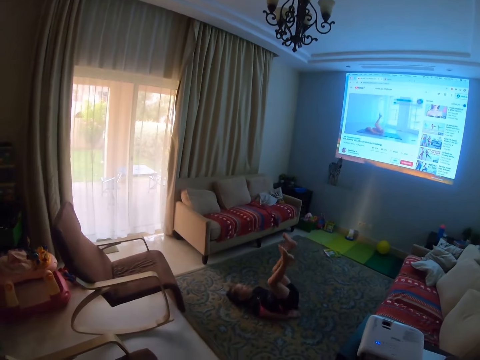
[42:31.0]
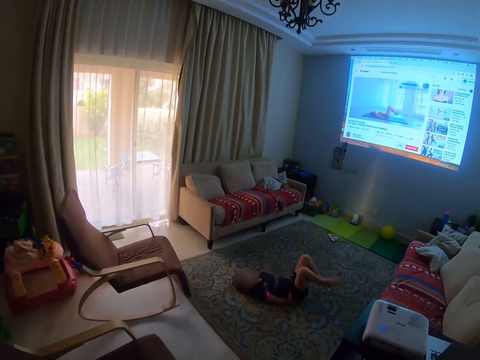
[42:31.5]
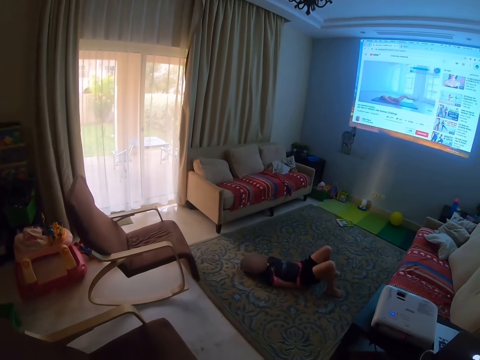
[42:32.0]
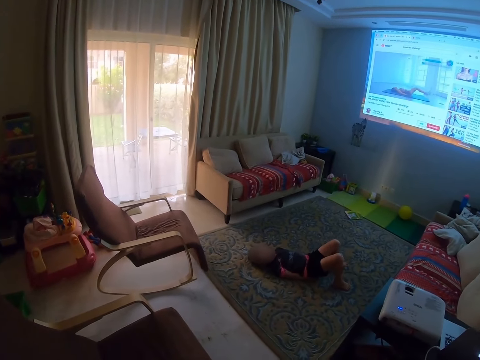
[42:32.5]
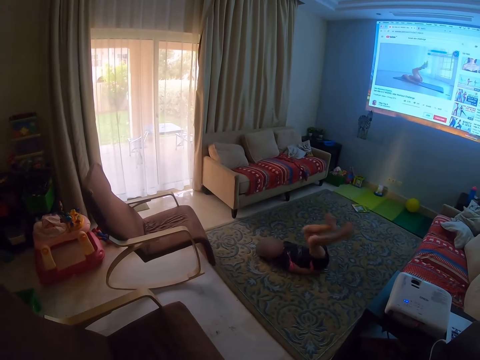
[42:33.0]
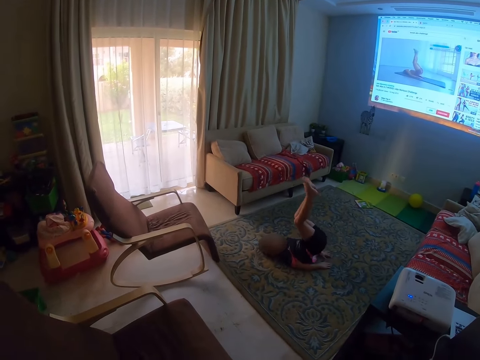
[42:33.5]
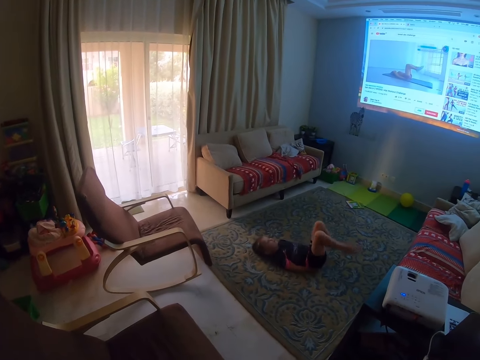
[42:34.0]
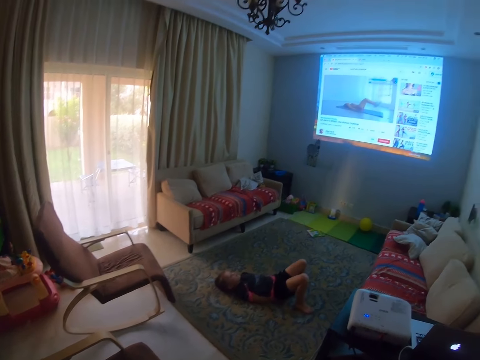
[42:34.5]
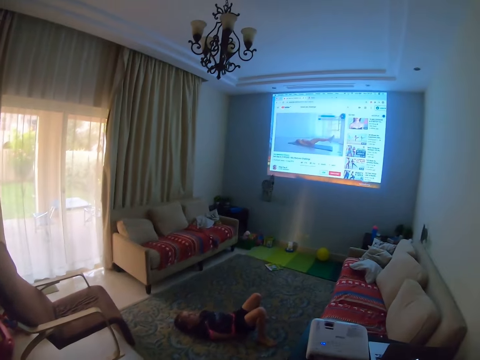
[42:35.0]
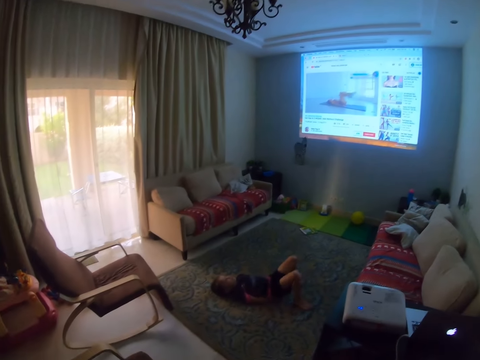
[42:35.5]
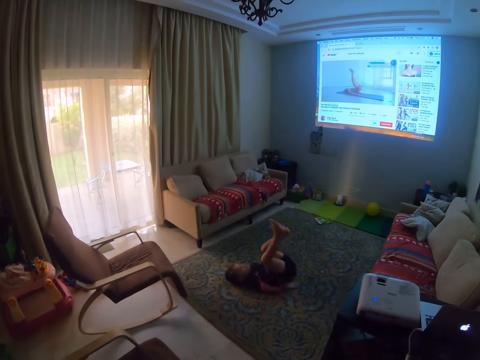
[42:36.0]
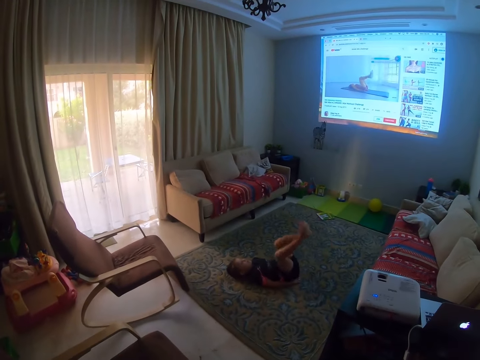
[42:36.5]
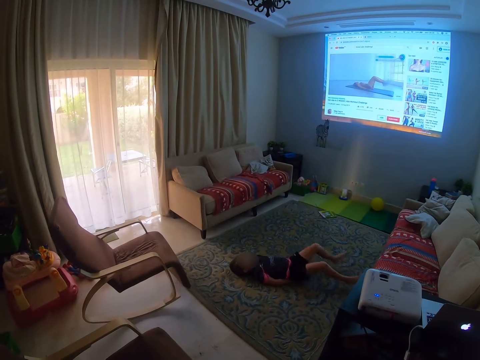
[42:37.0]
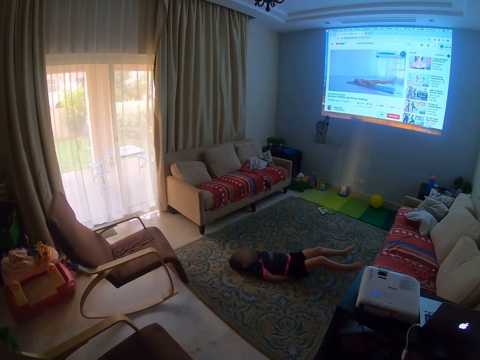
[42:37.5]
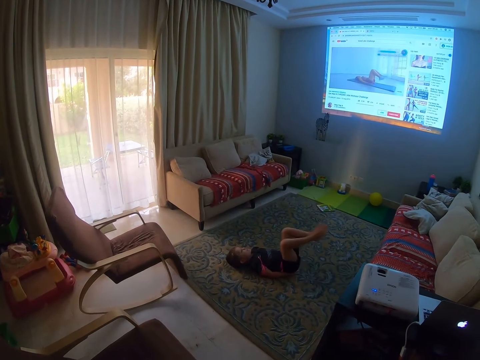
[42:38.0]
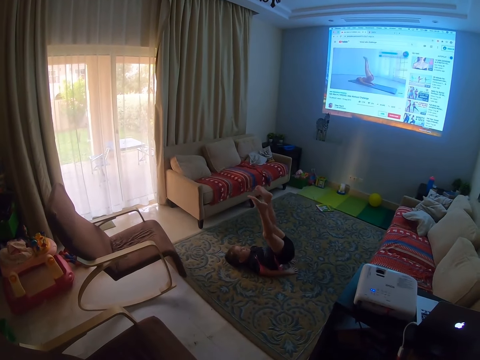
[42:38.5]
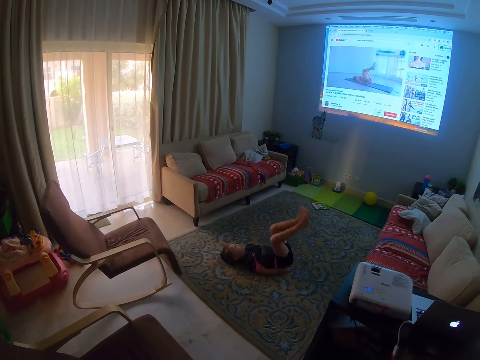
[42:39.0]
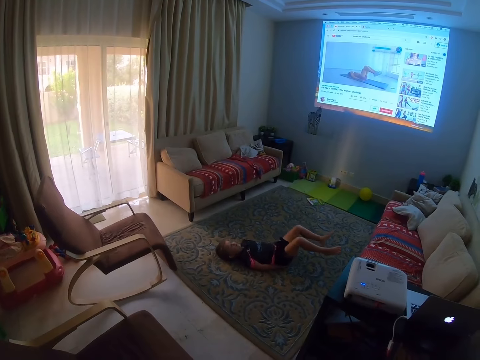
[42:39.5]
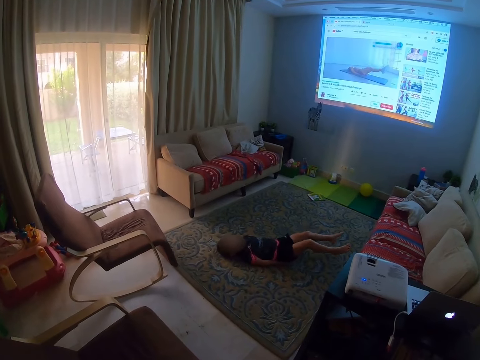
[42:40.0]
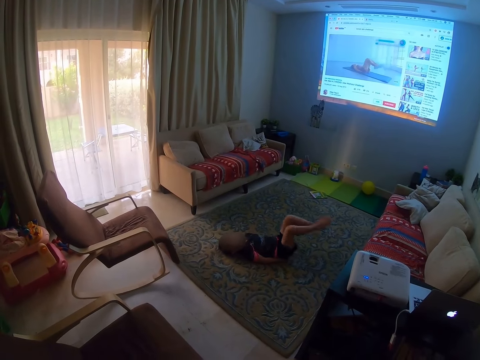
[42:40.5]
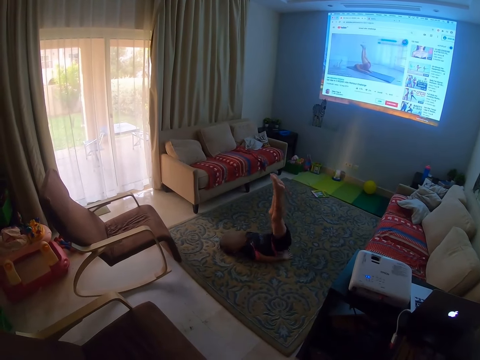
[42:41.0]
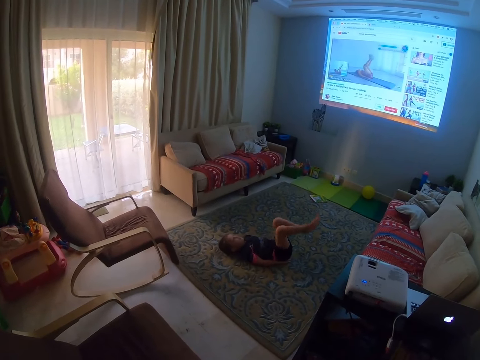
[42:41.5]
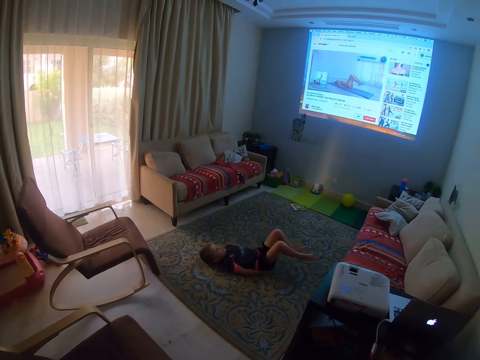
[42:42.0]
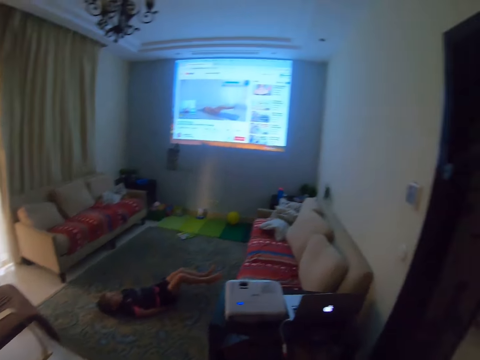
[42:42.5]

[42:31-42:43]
The boy exercises on the floor. The boy exercises on the floor again.

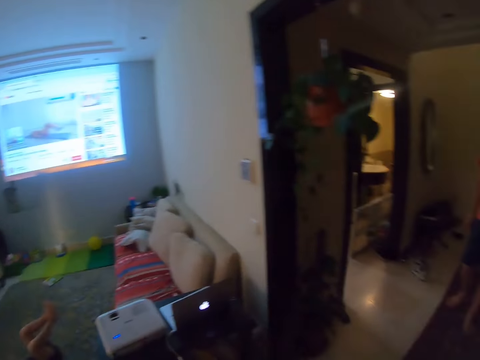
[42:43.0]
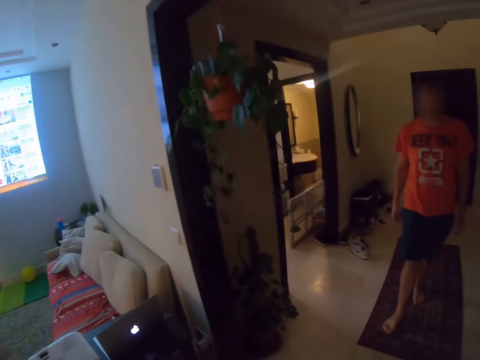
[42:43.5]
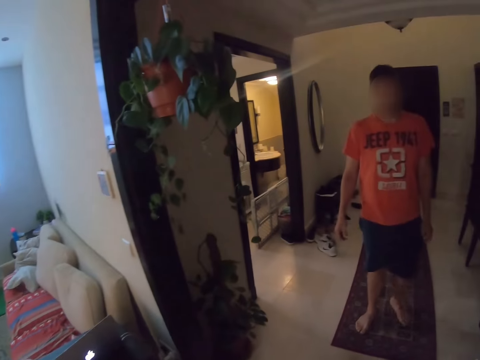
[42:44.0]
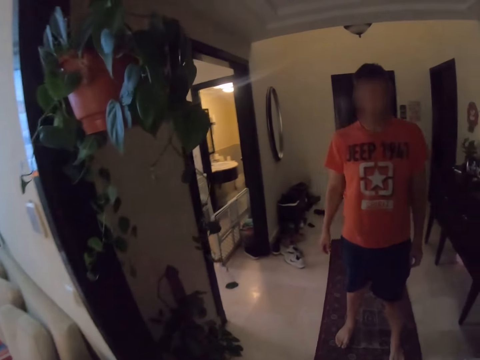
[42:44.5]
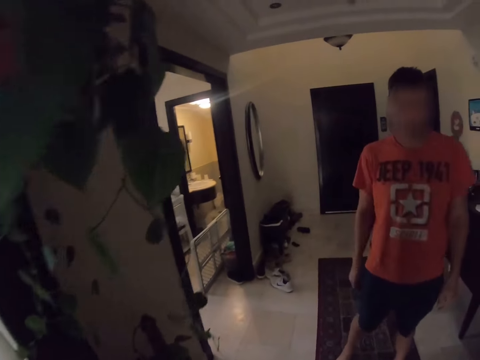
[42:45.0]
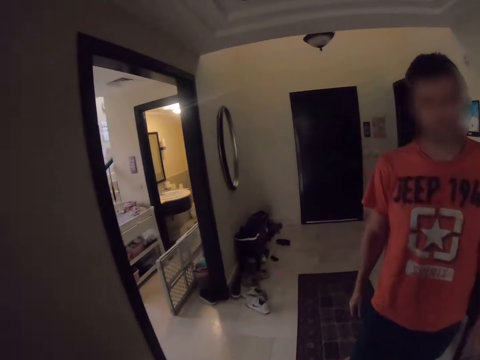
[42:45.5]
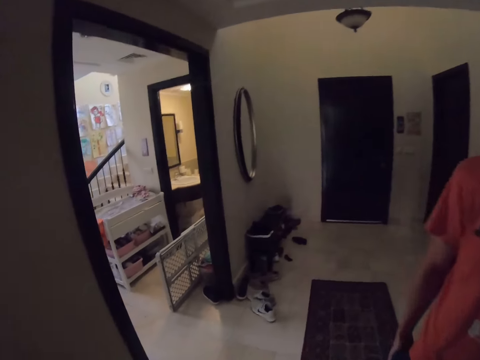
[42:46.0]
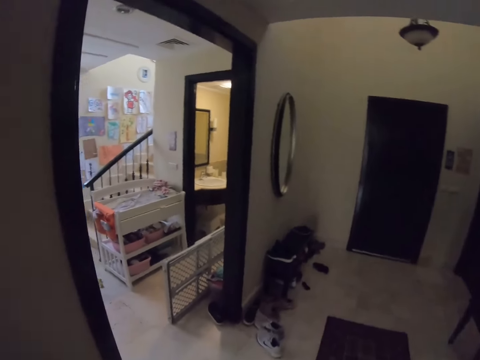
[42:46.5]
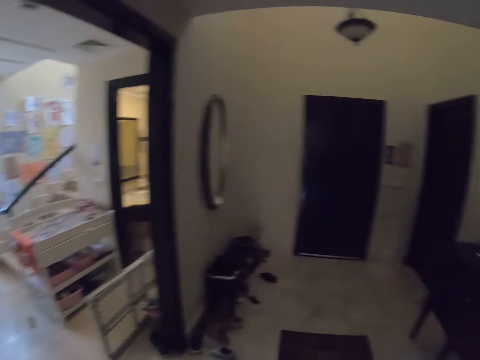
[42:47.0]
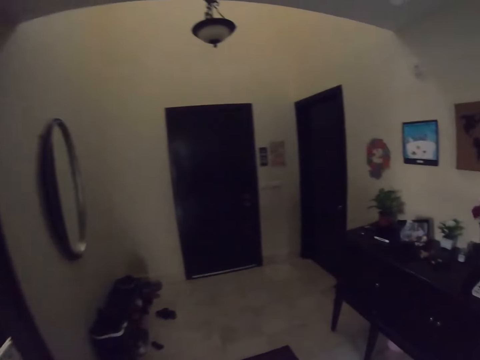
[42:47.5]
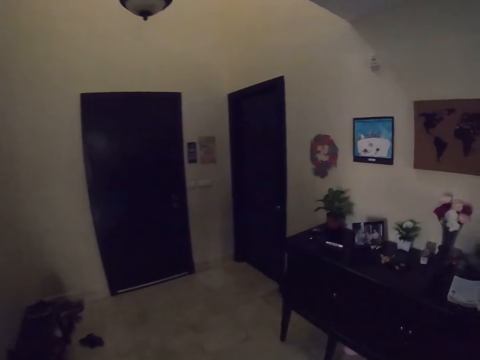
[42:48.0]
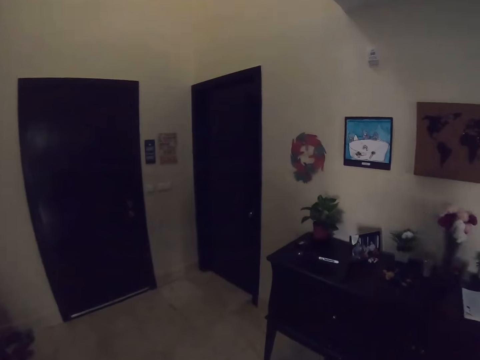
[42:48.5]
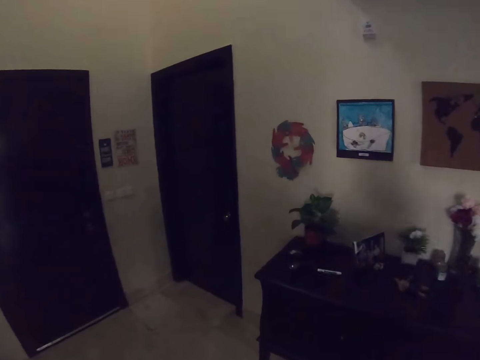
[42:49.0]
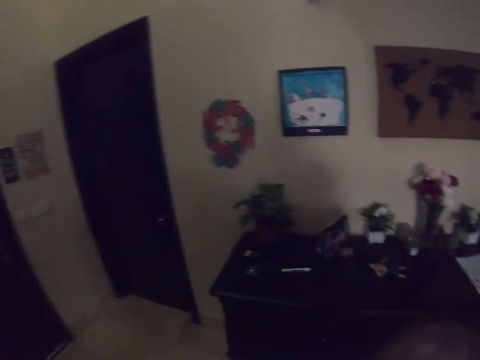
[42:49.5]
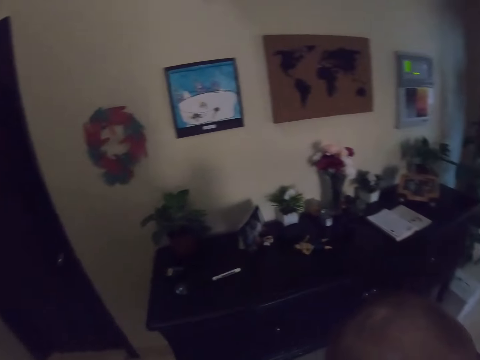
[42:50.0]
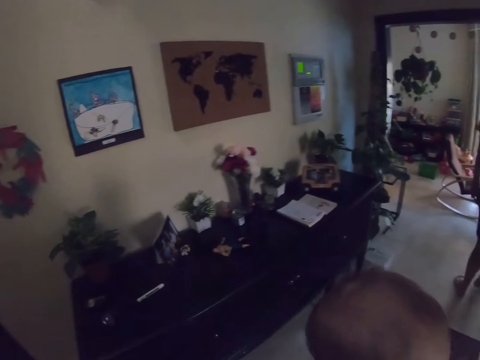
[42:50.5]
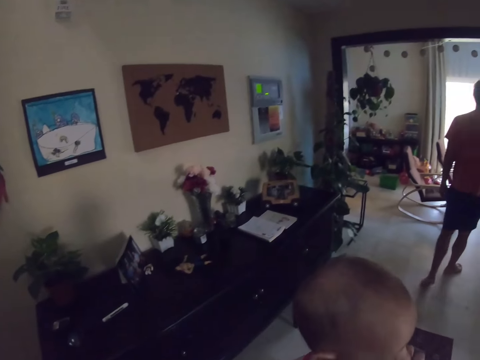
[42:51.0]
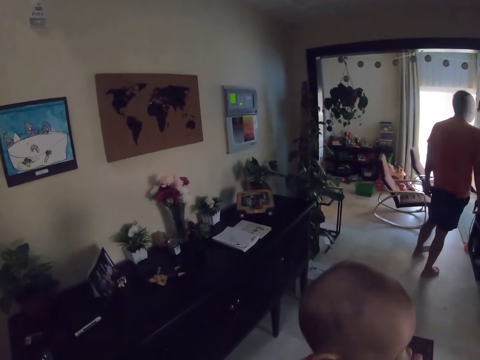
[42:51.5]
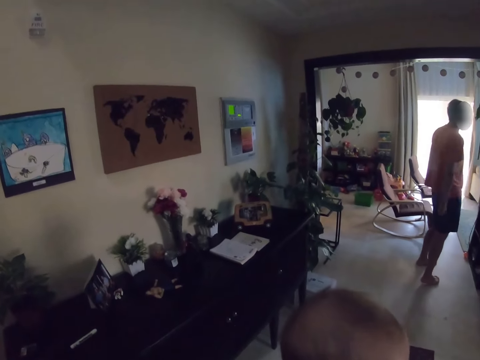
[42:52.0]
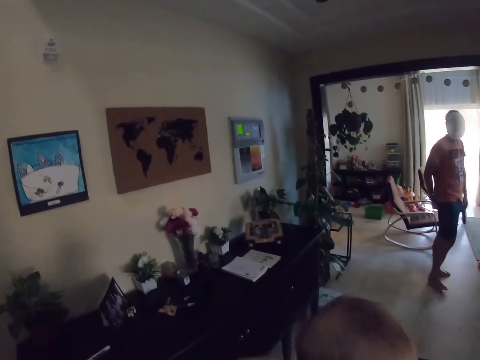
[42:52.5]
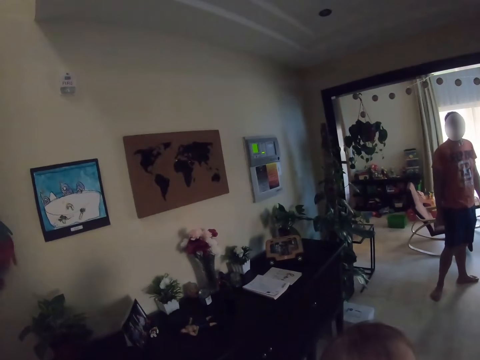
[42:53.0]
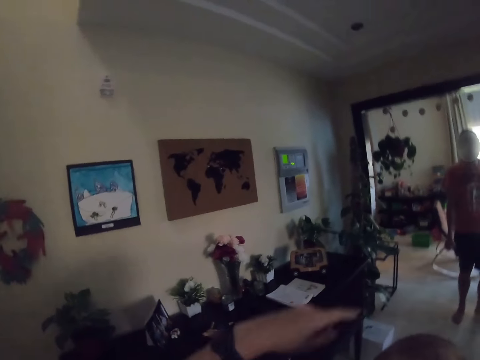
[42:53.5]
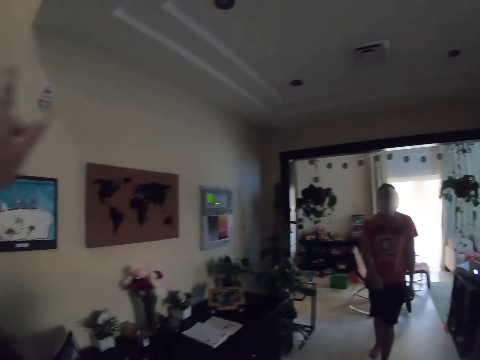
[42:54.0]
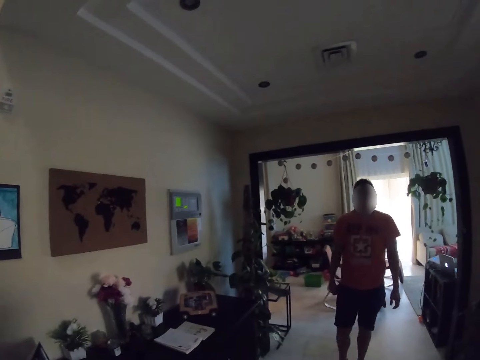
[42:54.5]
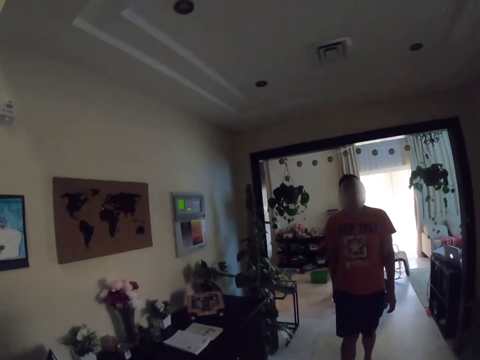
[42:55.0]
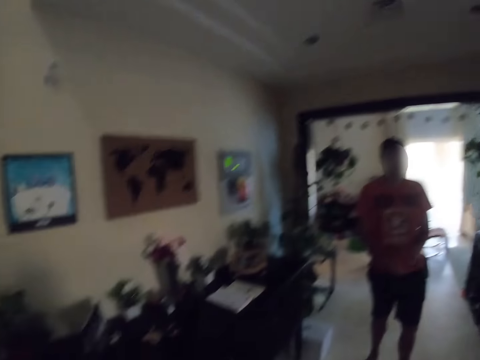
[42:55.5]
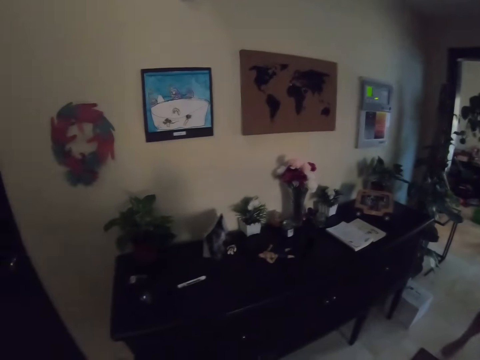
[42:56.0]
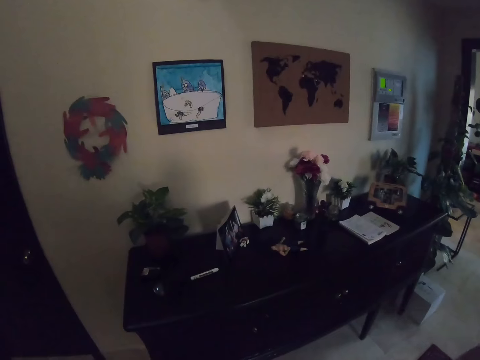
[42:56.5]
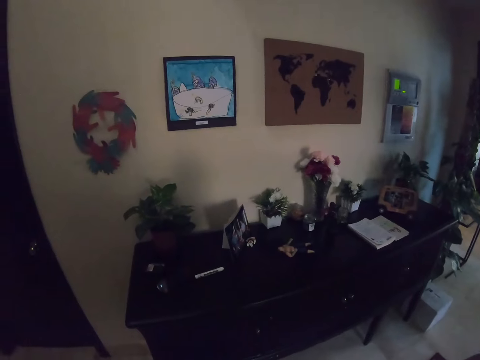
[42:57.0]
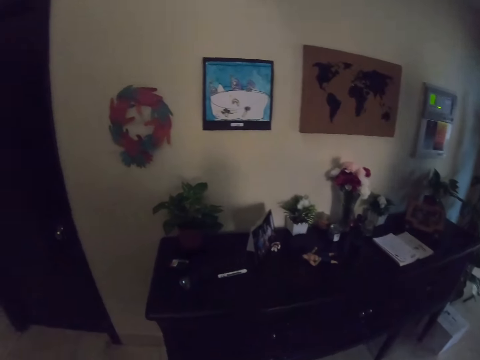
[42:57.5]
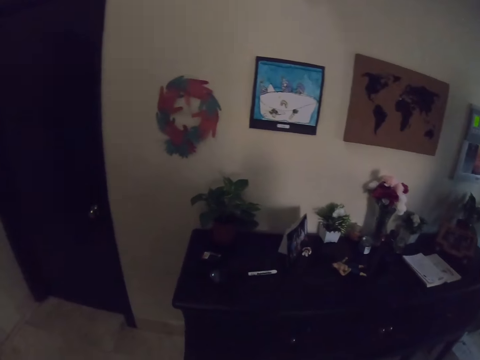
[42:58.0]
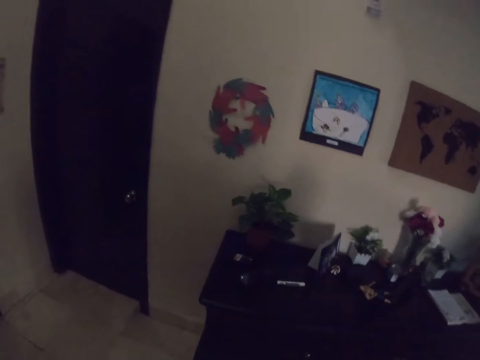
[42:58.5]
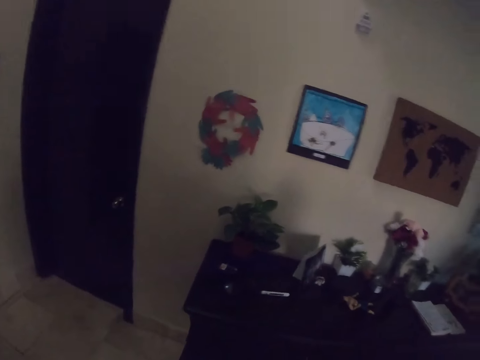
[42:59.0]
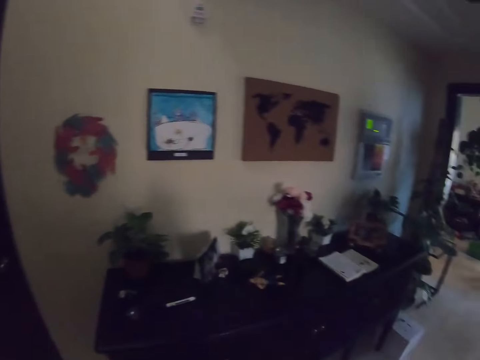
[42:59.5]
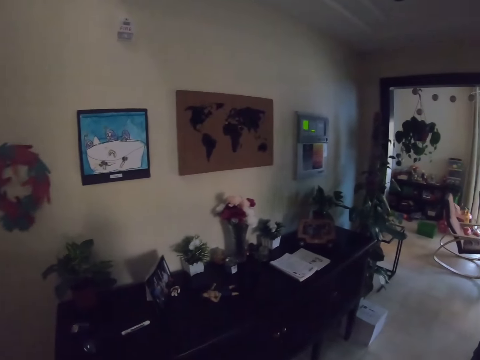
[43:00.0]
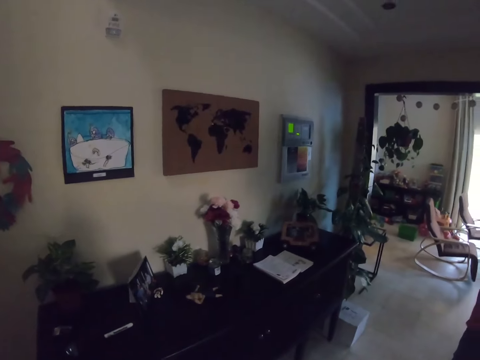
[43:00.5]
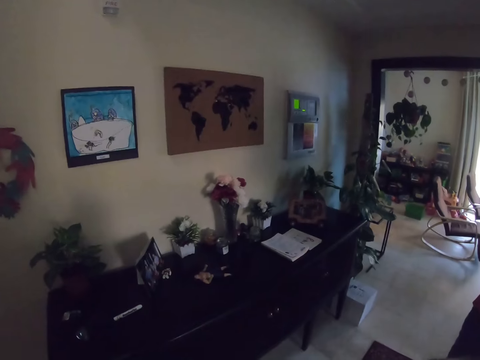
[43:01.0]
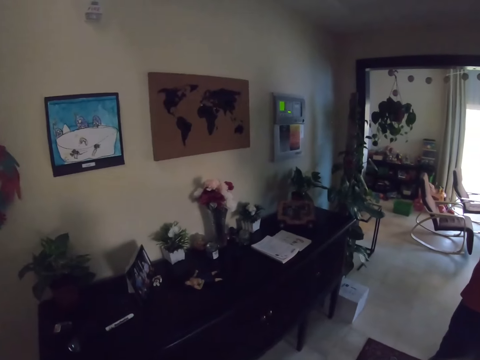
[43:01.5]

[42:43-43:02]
A man walks. The camera wearer walks. They carry a baby. The man walks. The camera wearer looks around.
